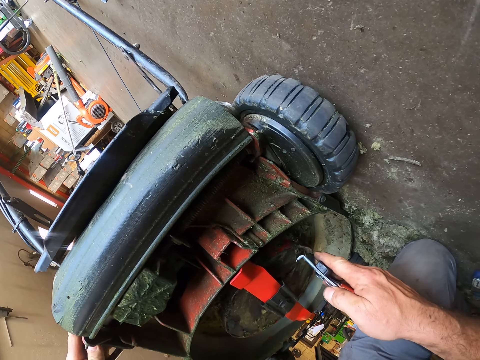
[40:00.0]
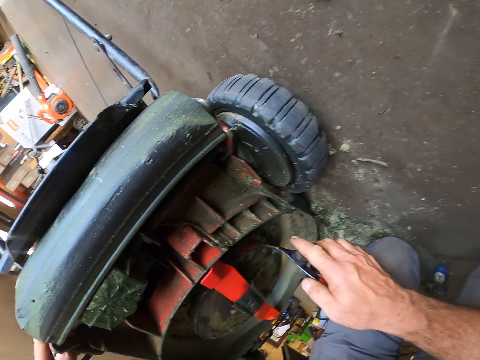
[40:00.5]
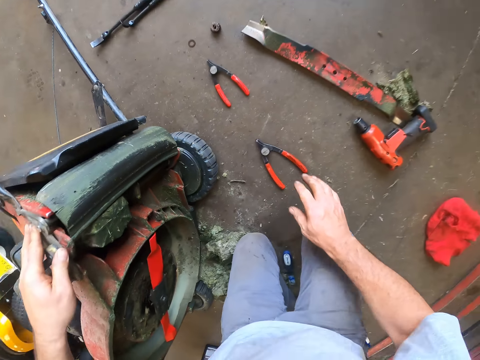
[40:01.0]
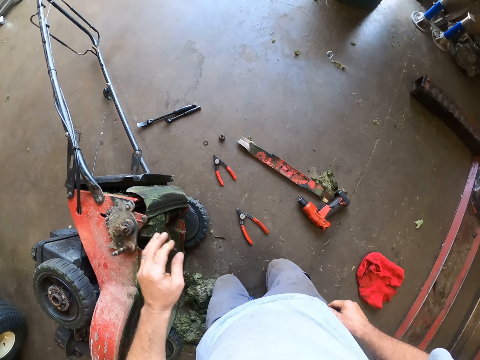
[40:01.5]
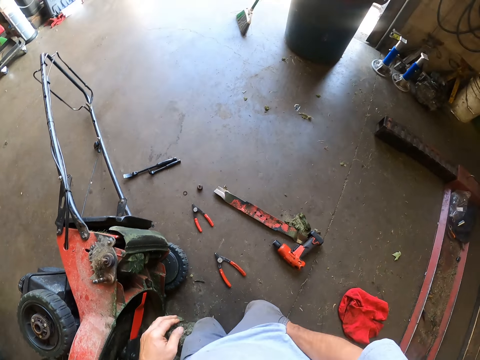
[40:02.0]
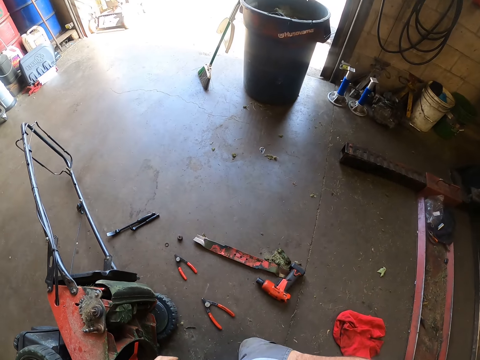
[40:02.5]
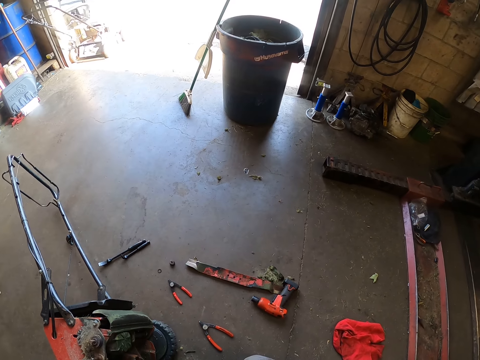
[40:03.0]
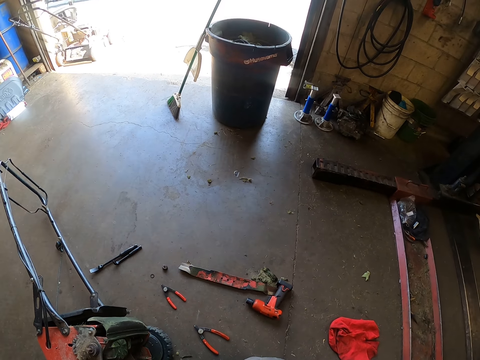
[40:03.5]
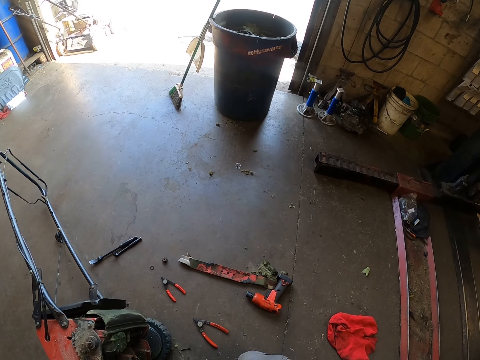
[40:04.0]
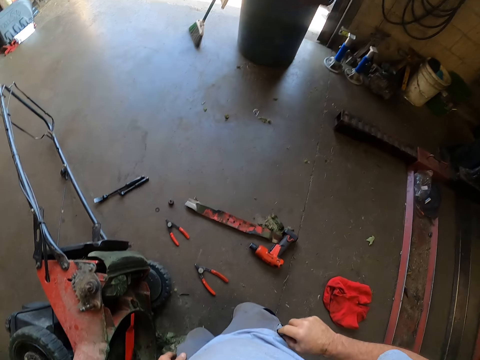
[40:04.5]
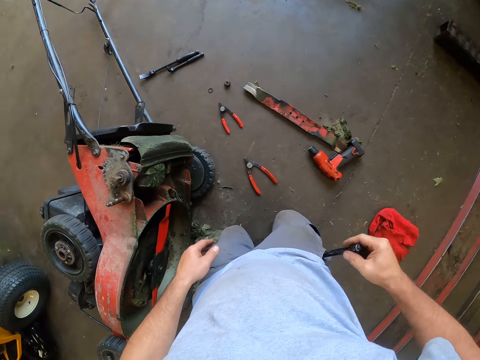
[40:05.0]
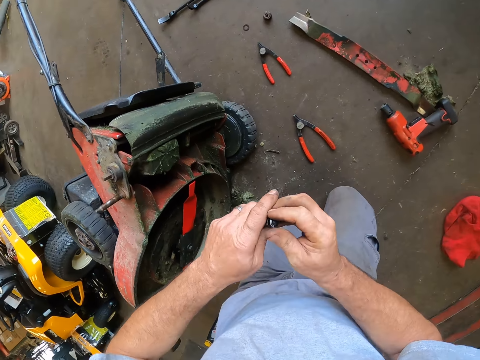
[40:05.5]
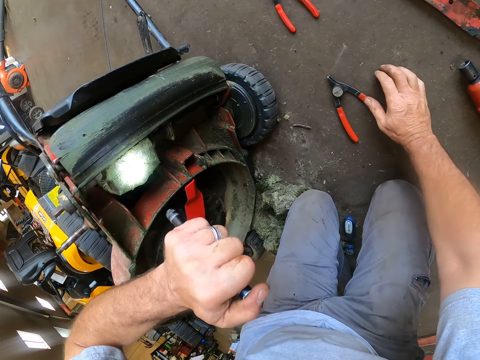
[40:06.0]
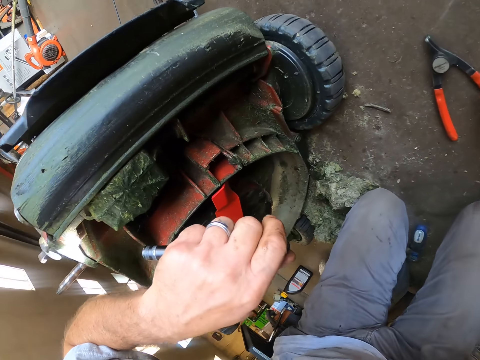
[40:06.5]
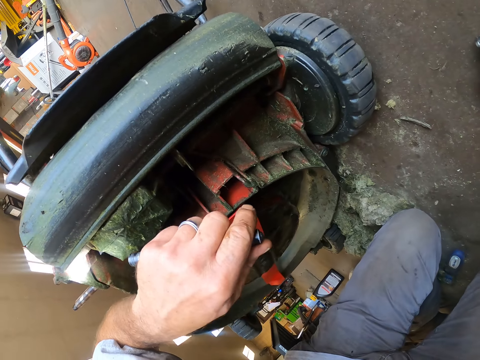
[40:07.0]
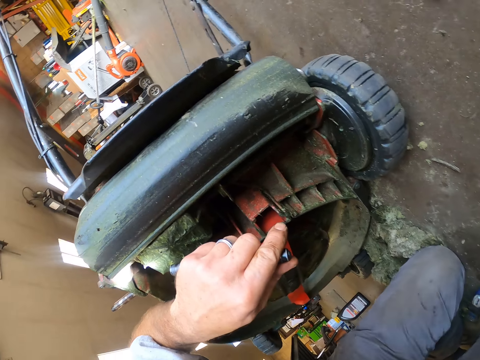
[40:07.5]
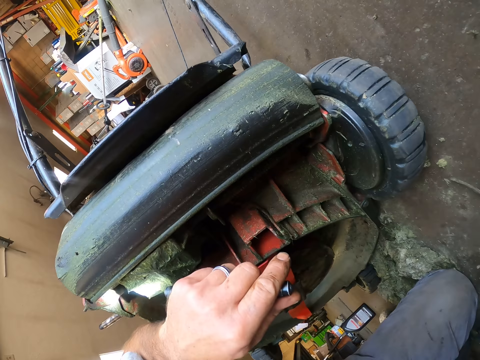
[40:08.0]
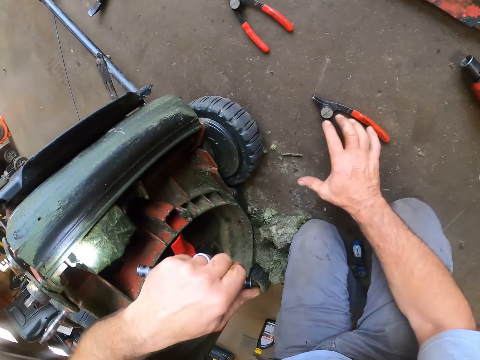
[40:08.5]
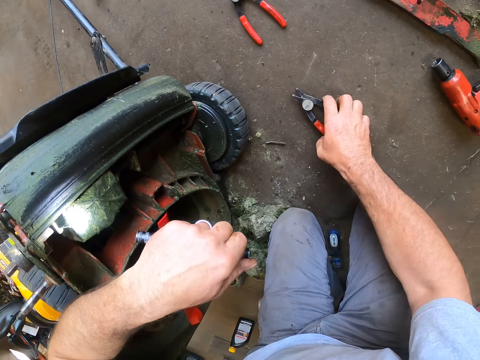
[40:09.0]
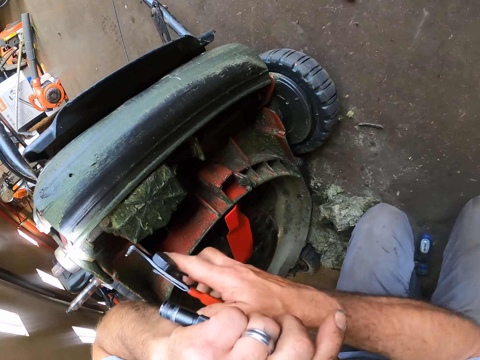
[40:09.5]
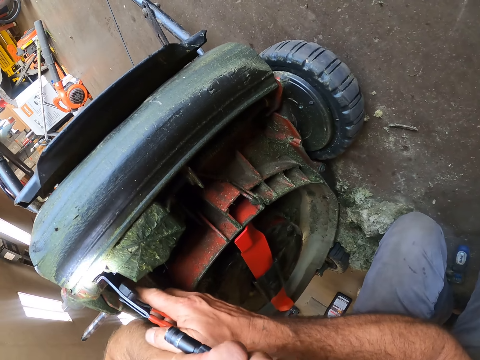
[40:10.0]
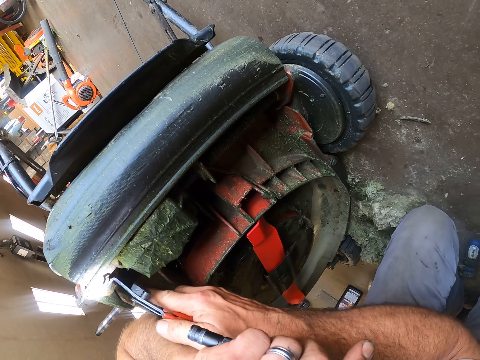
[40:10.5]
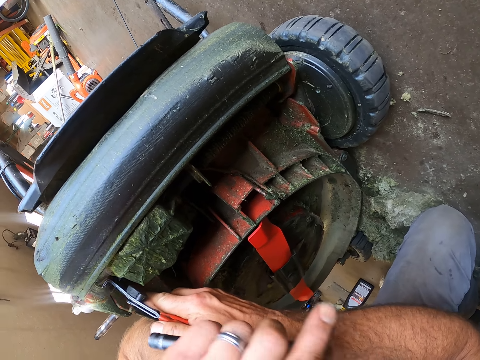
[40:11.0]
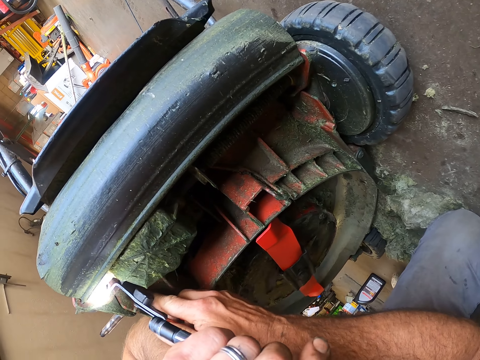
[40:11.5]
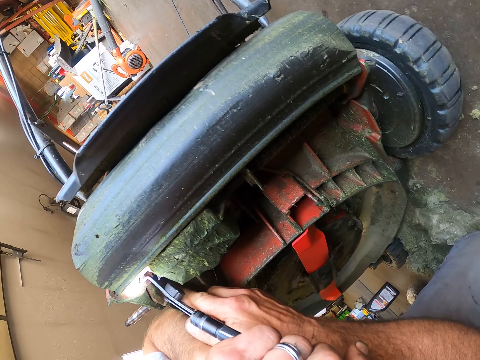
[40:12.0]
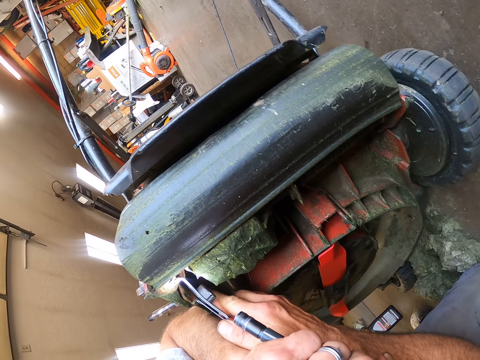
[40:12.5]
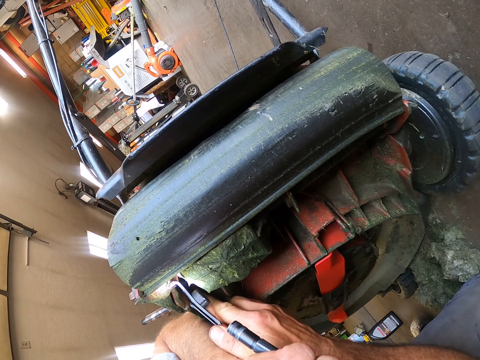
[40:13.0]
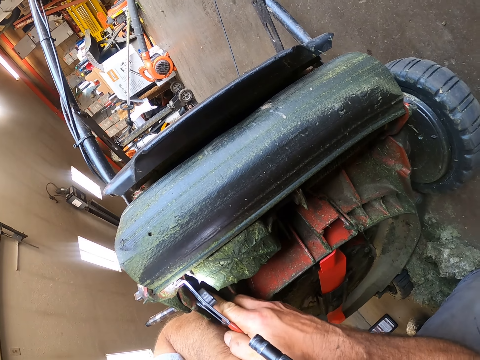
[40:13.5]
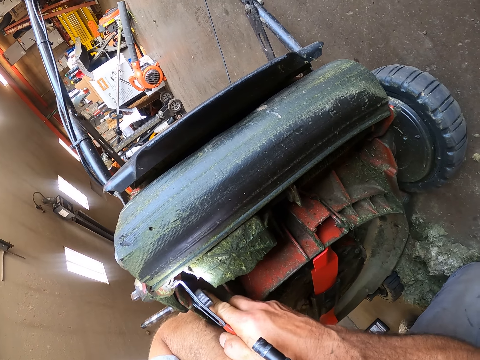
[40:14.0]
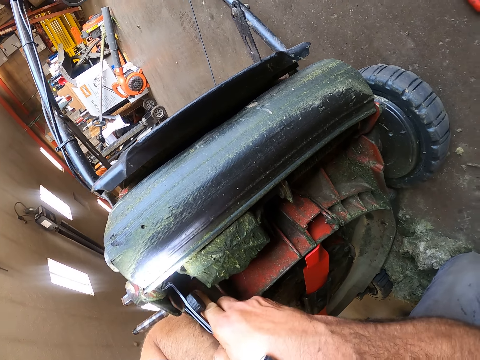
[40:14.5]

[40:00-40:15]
The camera wearer picks up a plier from the floor. He drops the plier on the floor. He puts his hands in his pocket. He removes a torch light from his pocket. He shifts the torch light to his left hand. He turns on the torch light. He illuminates under the mower. He picks up the plier from the floor. He grips something under the mower. He fixes a screw with the plier.

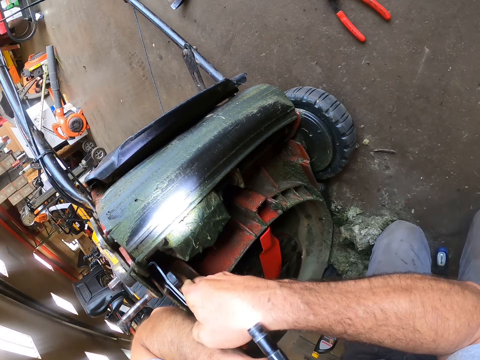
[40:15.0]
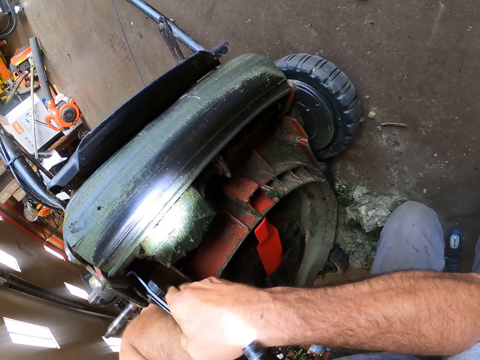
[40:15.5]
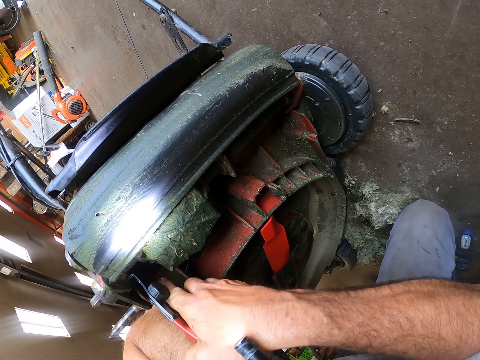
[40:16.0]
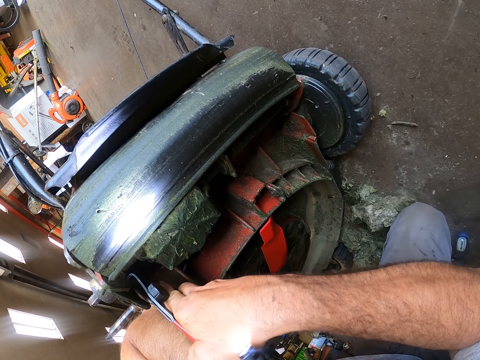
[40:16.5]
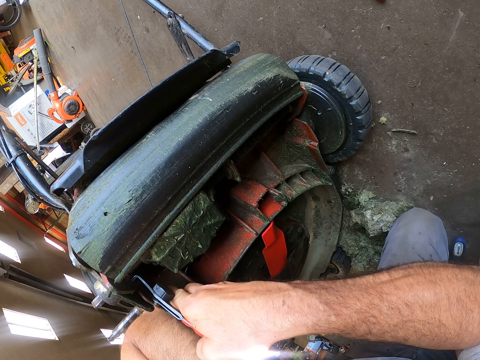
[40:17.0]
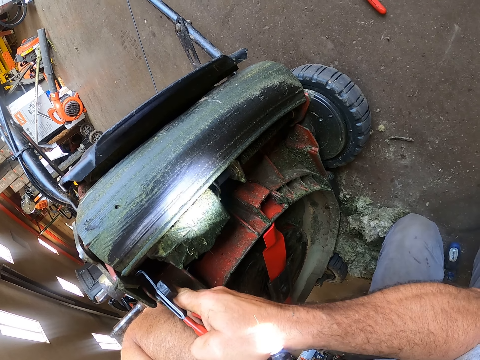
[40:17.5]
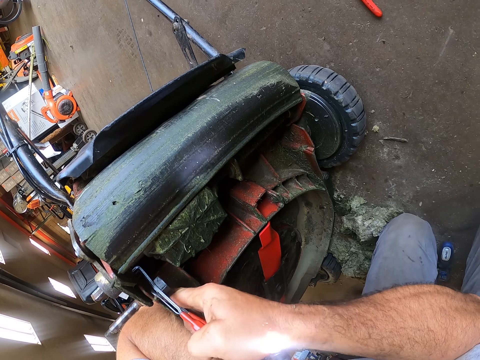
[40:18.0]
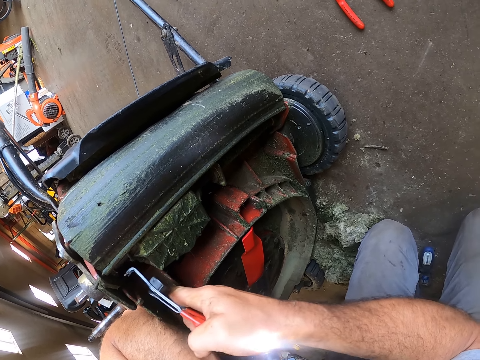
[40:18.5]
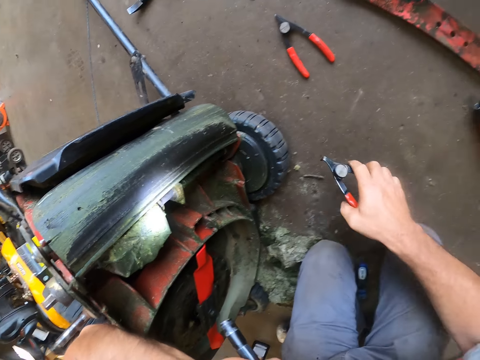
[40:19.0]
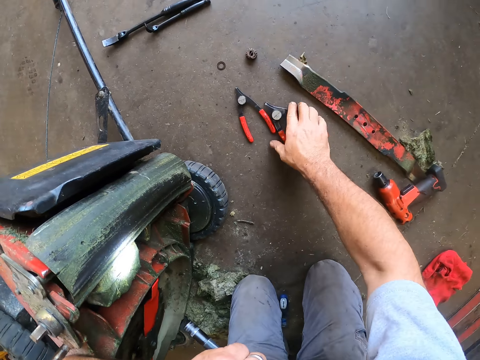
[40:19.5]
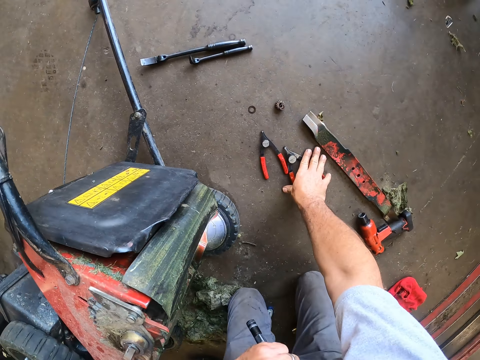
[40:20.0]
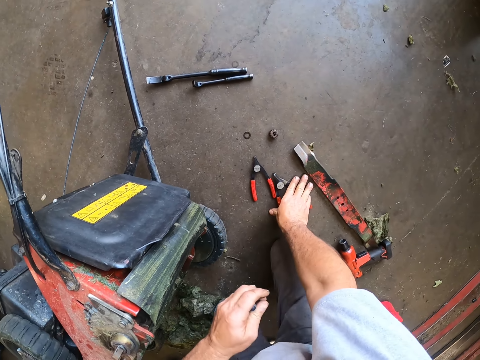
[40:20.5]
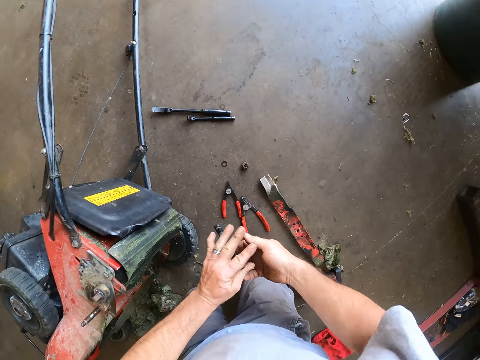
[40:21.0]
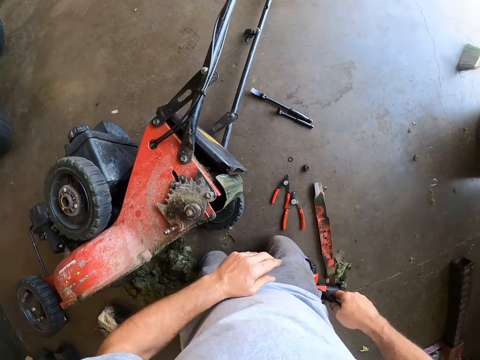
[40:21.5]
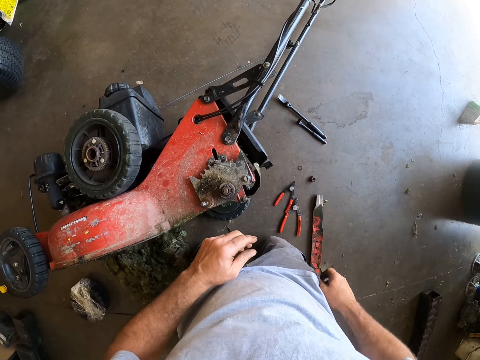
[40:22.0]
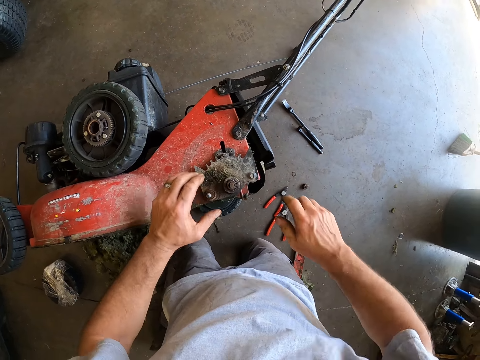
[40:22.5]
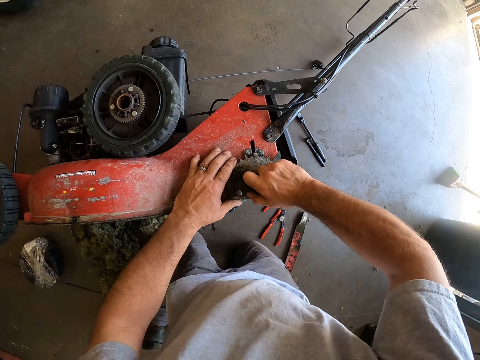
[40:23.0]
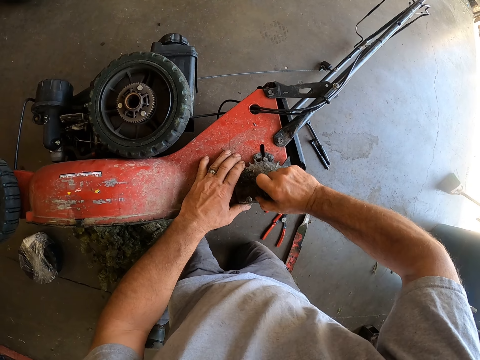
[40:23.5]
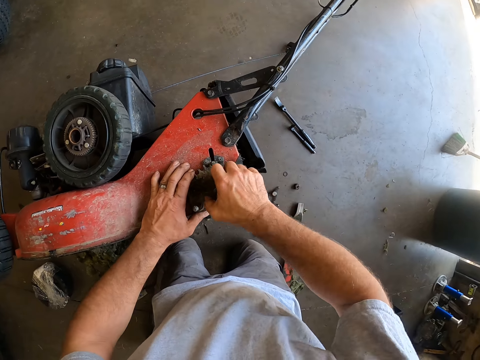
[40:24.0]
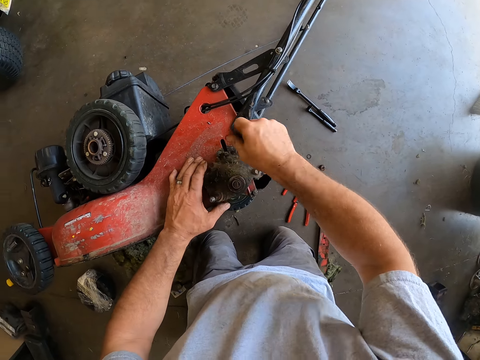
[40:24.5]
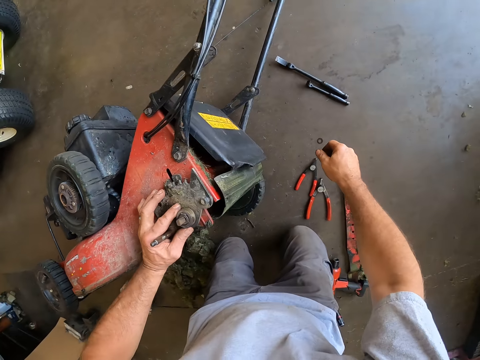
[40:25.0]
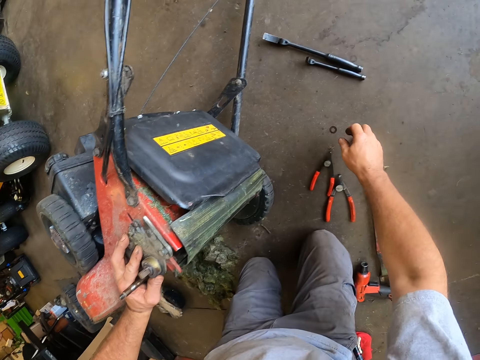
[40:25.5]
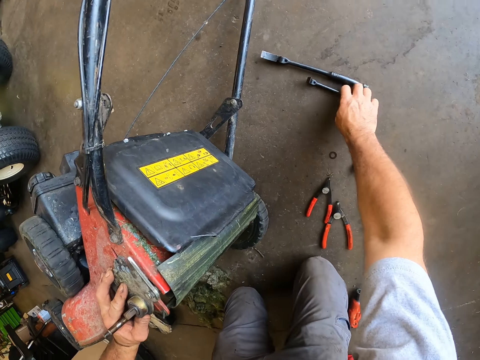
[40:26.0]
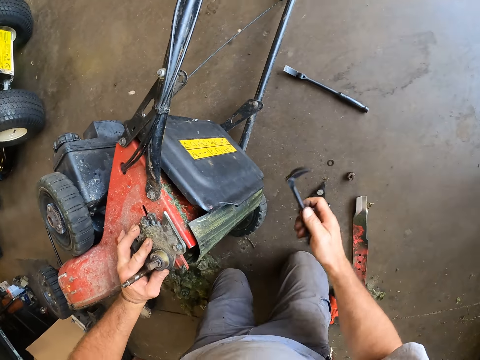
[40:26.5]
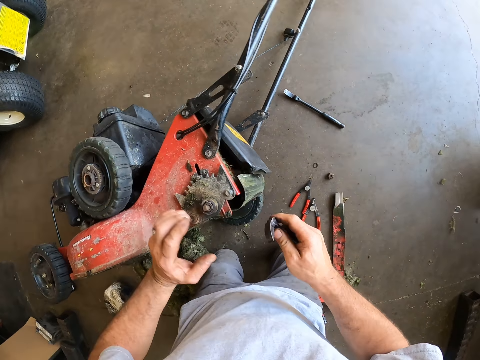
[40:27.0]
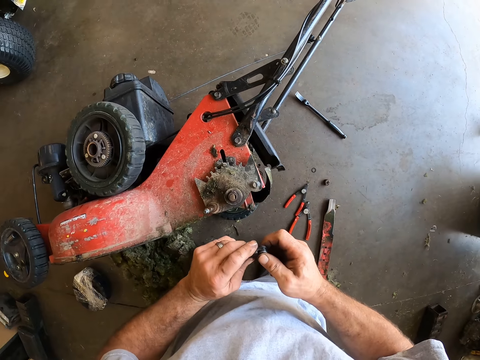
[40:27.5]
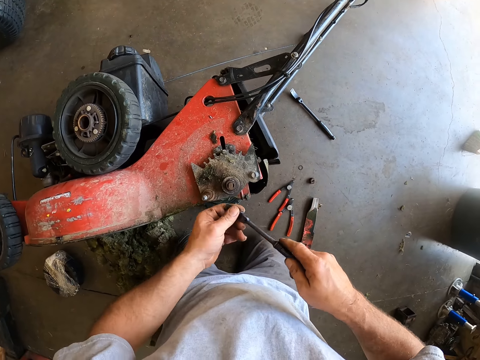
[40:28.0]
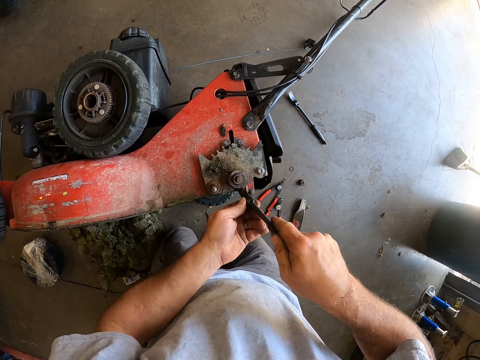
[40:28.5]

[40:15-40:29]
The camera wearer drops the plier on the floor. He shifts the torch to his right hand. He puts his torch light in his pocket. He adjusts the screw on the tyre on the lawn mower. He turns the bearing on the mower. He picks a hook wrench from the floor. He adjusts the wrench.
